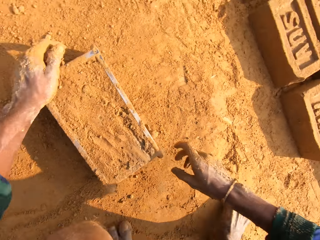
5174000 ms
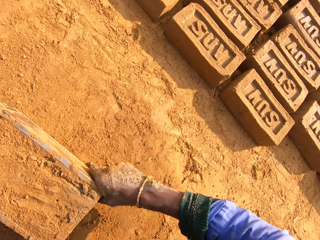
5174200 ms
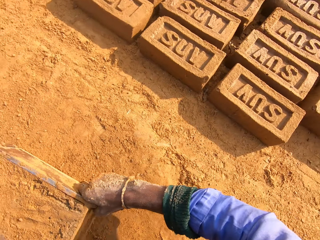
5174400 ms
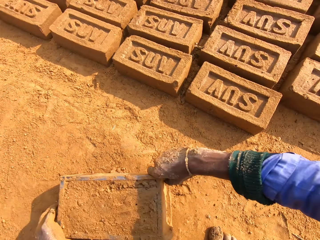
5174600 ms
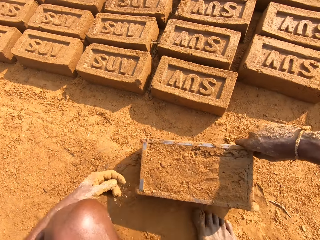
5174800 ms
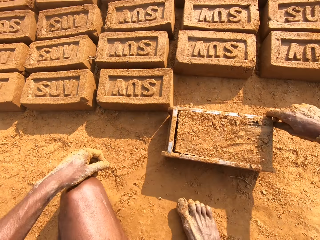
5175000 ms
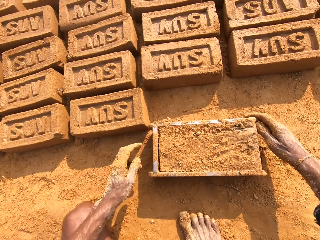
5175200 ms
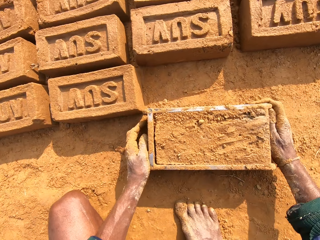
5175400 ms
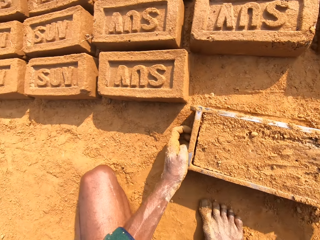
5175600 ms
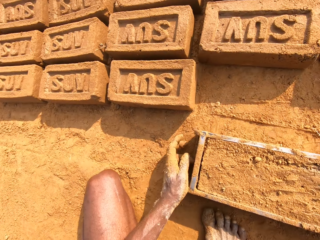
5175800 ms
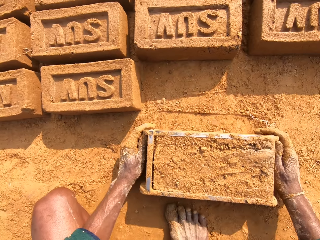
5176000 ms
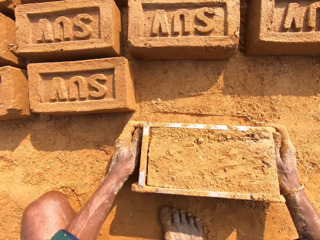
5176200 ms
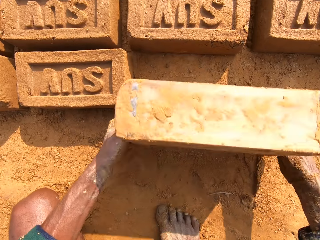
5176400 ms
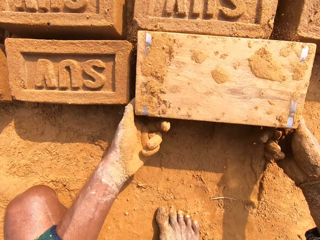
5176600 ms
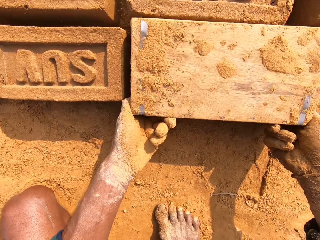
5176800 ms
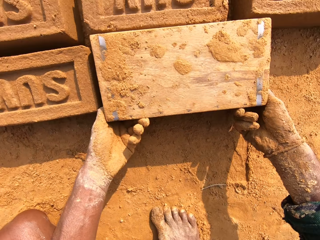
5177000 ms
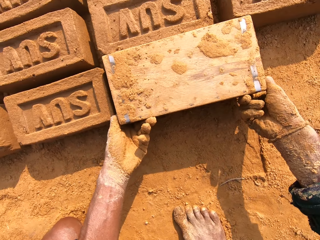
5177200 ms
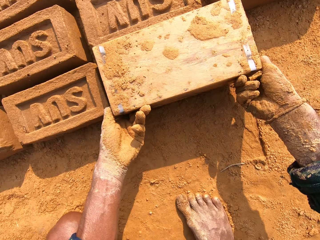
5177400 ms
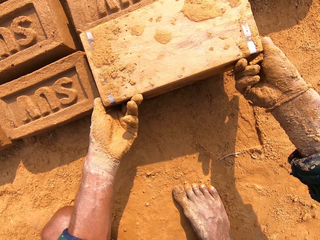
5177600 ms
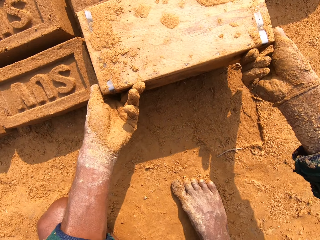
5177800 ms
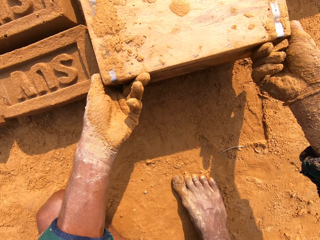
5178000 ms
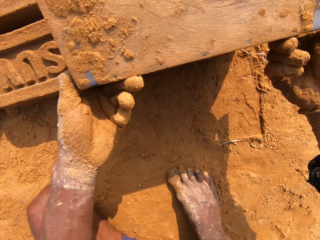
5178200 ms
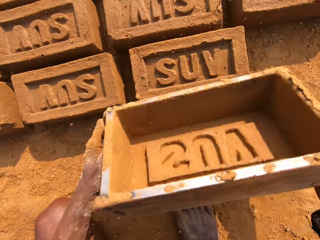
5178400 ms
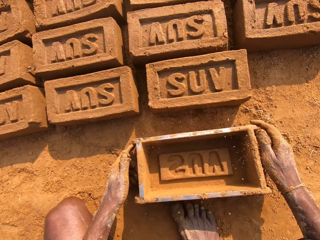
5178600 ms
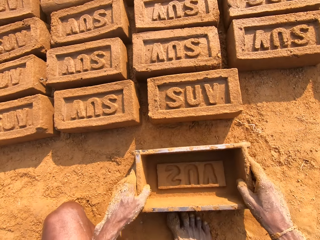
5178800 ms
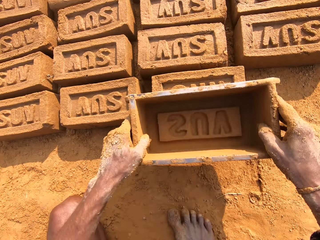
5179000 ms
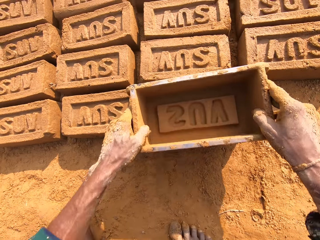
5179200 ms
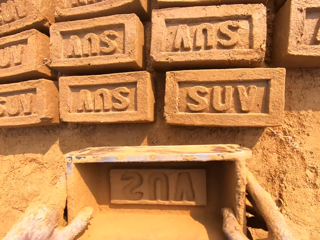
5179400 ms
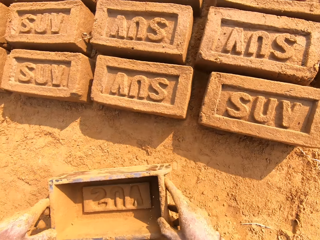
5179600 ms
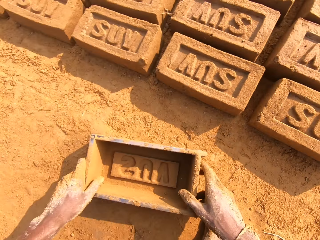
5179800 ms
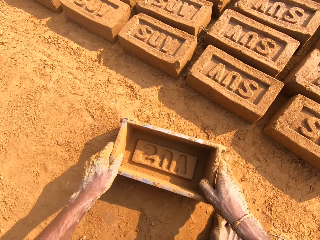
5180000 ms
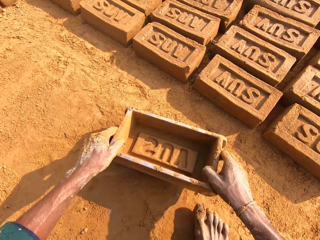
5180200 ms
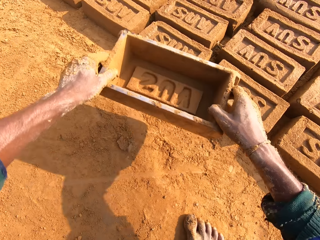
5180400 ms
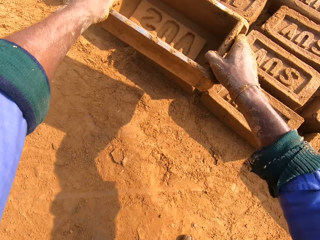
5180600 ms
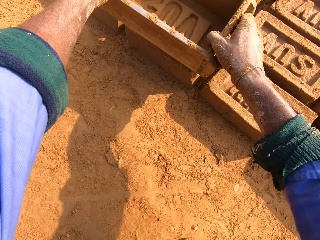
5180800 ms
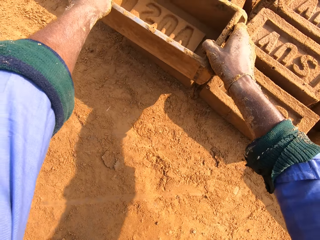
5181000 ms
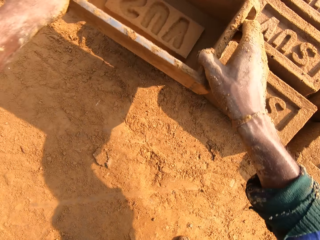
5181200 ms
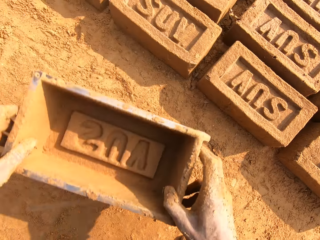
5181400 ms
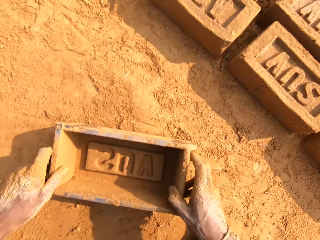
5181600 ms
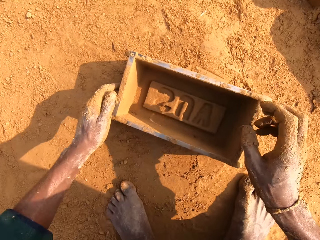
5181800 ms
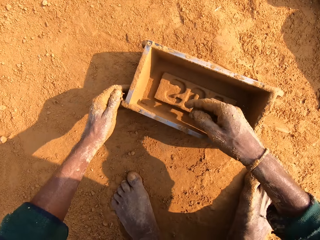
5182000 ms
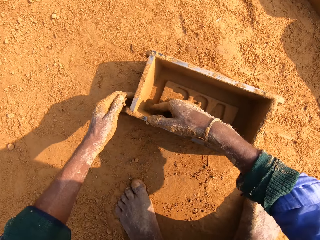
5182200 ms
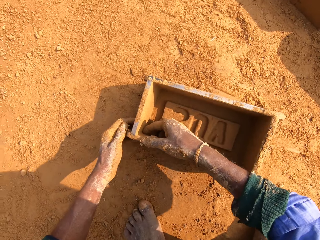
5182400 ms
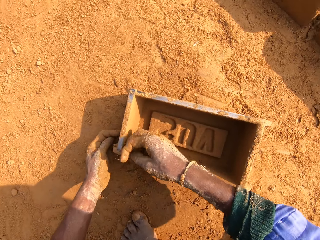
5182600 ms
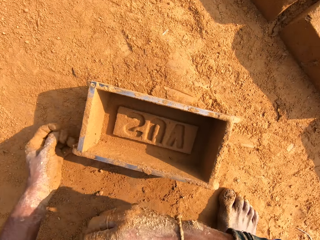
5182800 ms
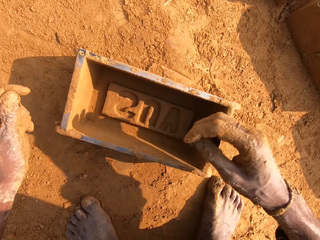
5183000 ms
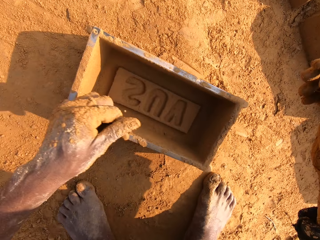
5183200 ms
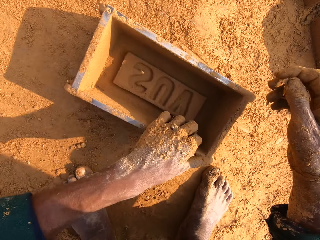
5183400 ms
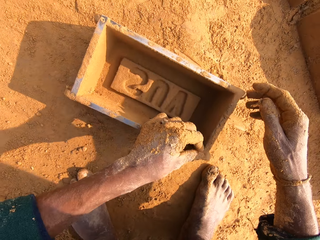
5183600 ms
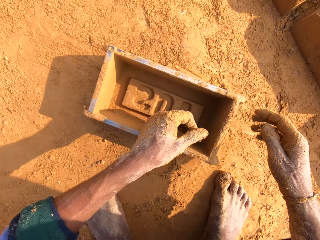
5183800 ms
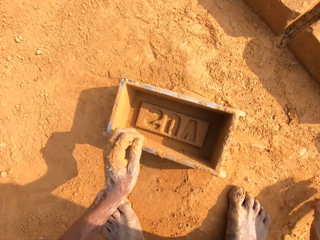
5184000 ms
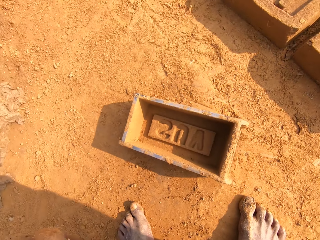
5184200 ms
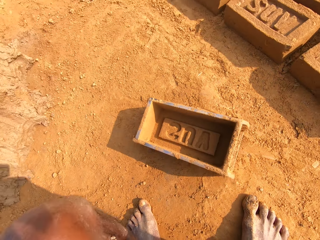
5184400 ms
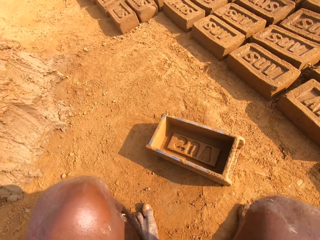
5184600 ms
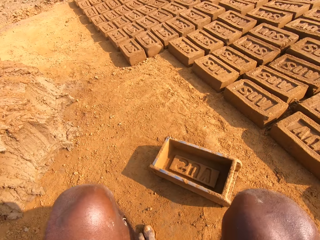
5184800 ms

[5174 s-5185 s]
The camera wearer pours soil on the brick mold. They move the brick mold and put the clay brick down.

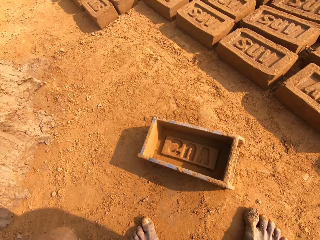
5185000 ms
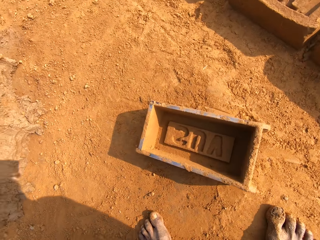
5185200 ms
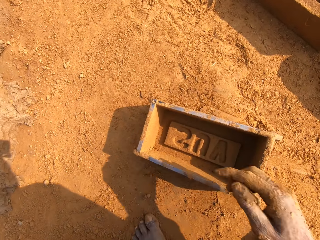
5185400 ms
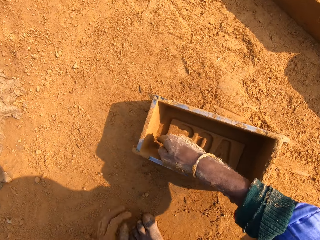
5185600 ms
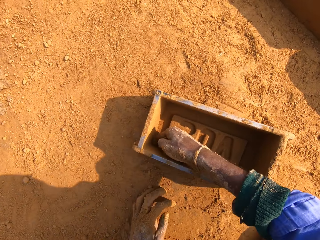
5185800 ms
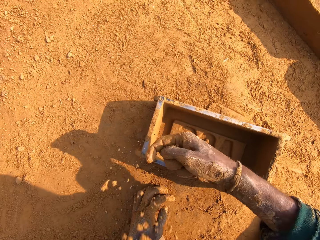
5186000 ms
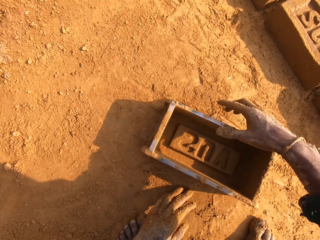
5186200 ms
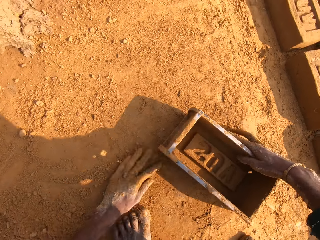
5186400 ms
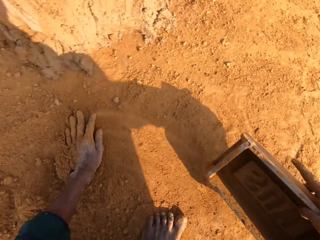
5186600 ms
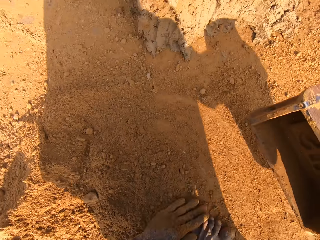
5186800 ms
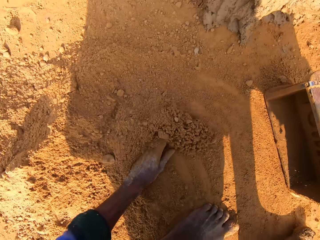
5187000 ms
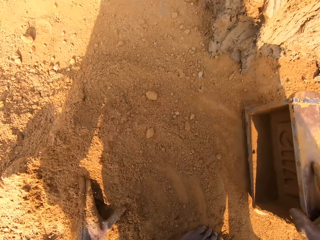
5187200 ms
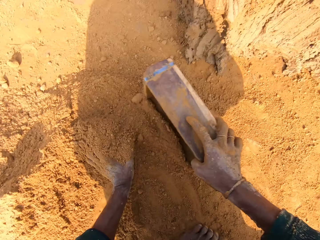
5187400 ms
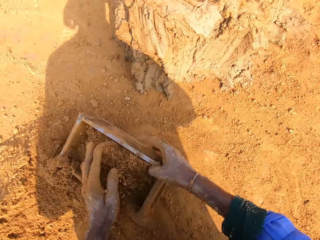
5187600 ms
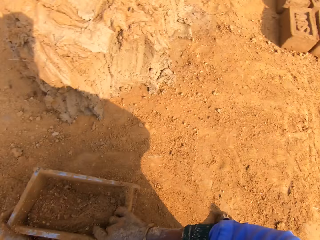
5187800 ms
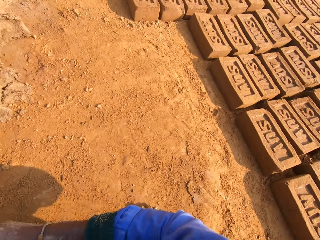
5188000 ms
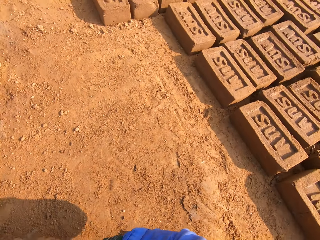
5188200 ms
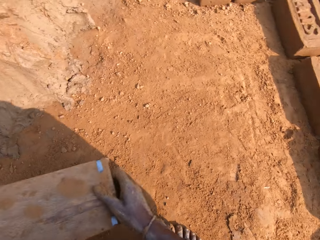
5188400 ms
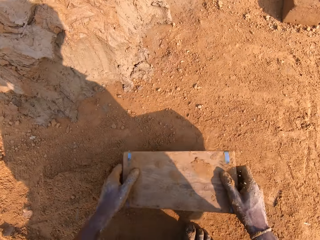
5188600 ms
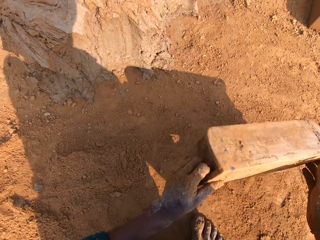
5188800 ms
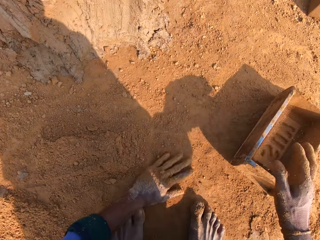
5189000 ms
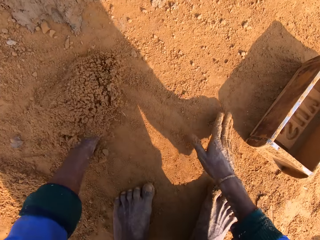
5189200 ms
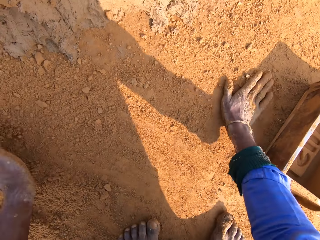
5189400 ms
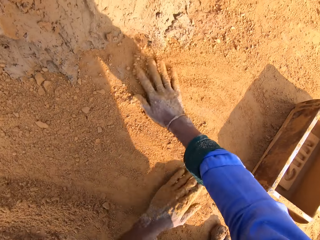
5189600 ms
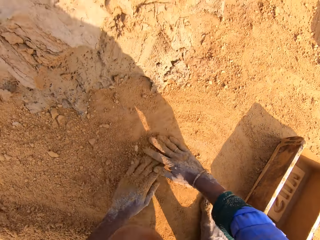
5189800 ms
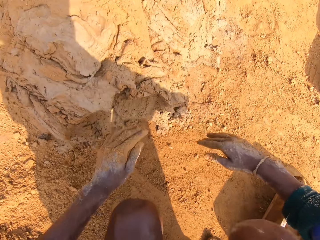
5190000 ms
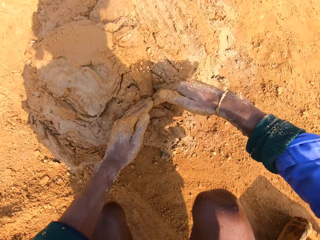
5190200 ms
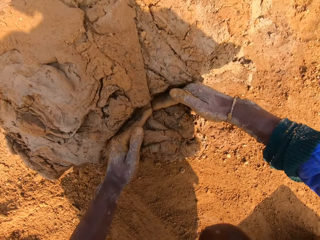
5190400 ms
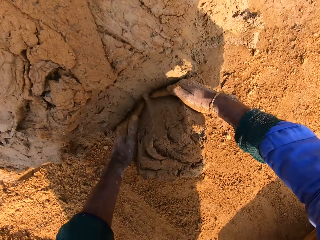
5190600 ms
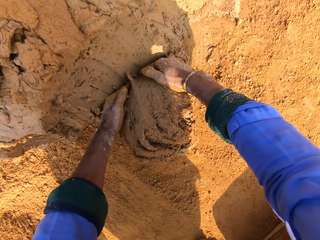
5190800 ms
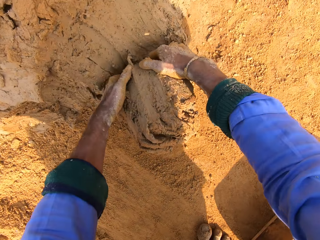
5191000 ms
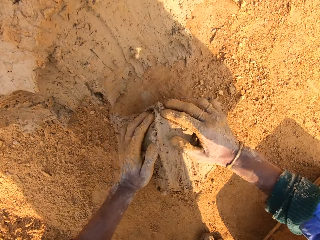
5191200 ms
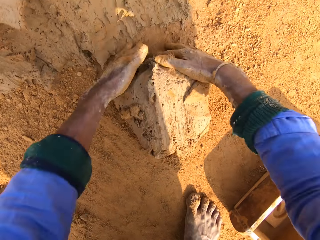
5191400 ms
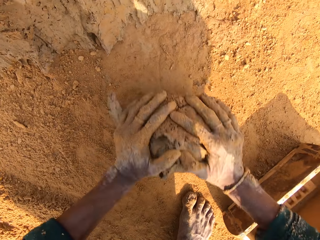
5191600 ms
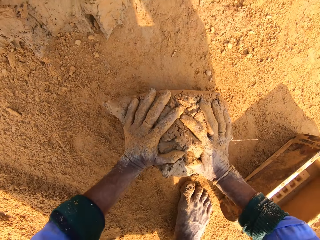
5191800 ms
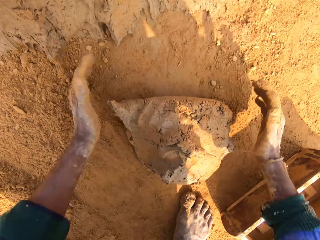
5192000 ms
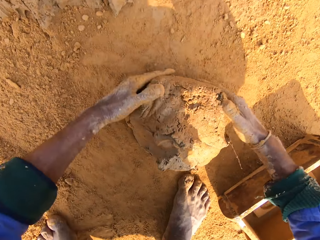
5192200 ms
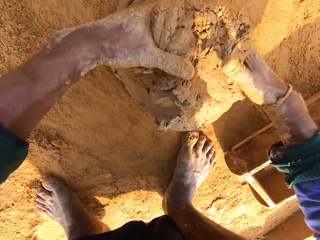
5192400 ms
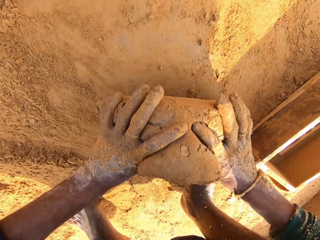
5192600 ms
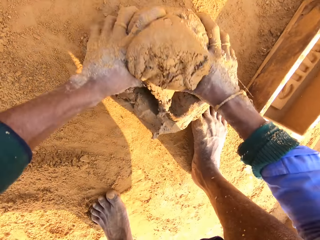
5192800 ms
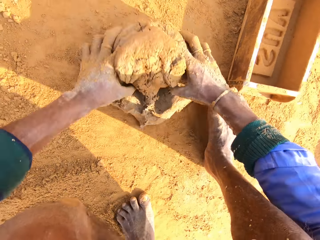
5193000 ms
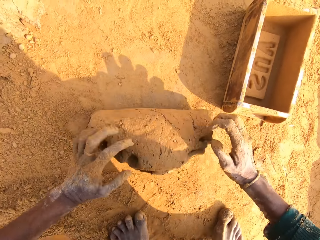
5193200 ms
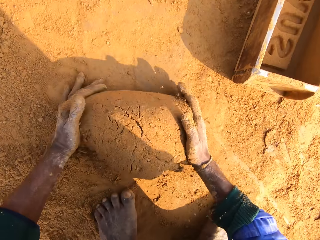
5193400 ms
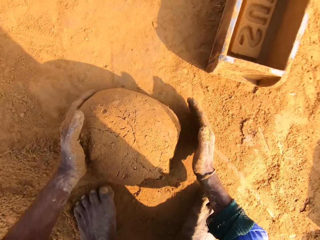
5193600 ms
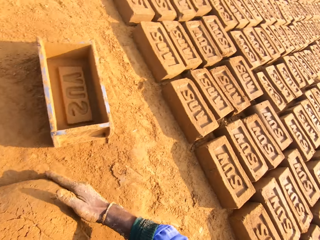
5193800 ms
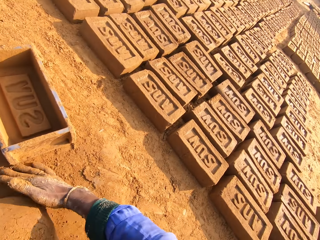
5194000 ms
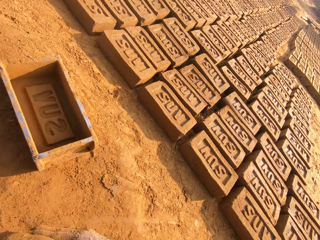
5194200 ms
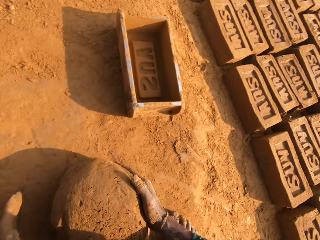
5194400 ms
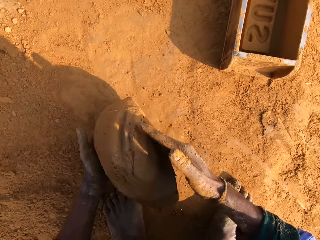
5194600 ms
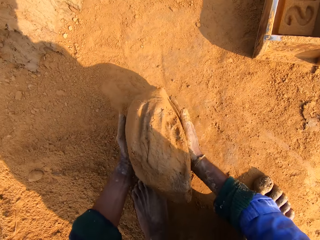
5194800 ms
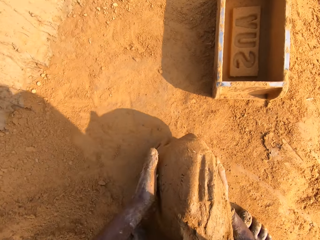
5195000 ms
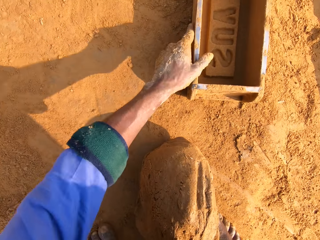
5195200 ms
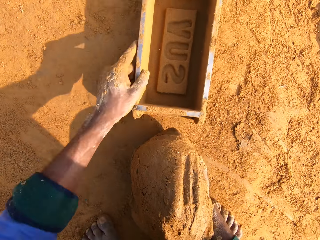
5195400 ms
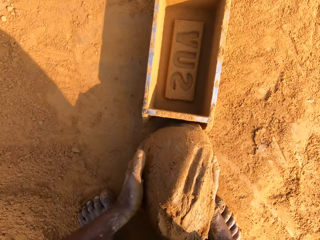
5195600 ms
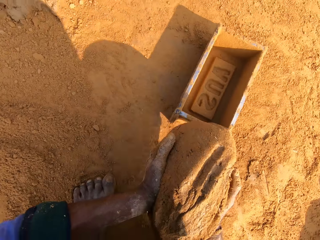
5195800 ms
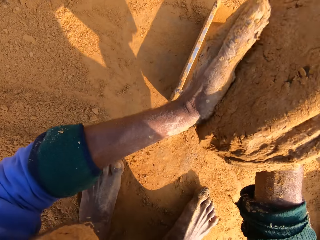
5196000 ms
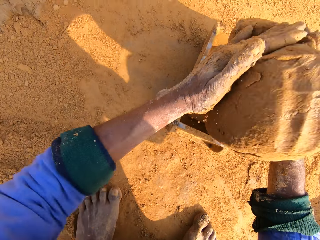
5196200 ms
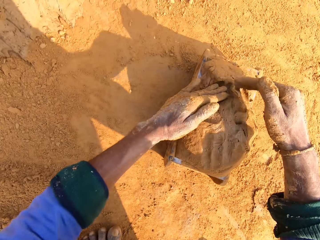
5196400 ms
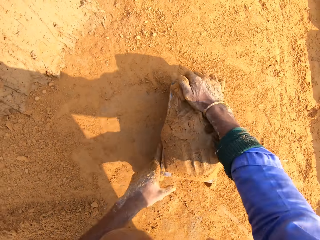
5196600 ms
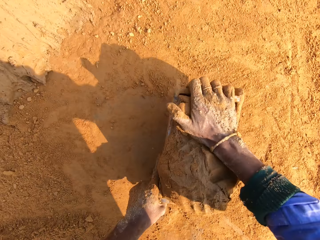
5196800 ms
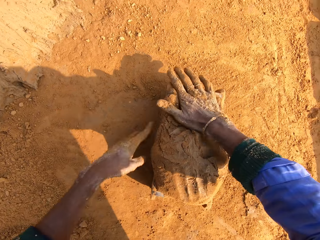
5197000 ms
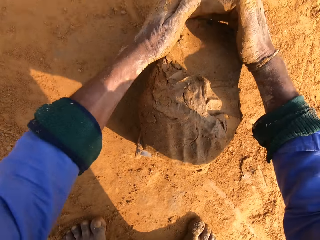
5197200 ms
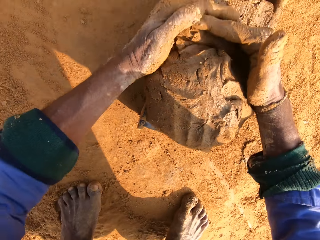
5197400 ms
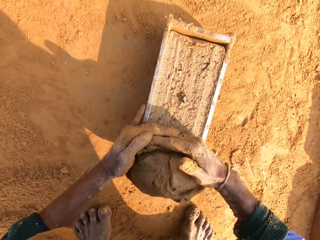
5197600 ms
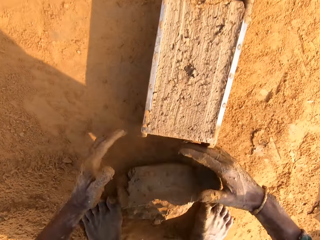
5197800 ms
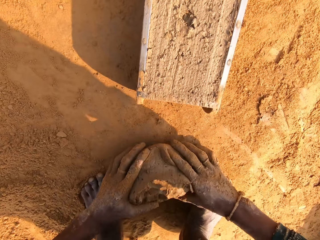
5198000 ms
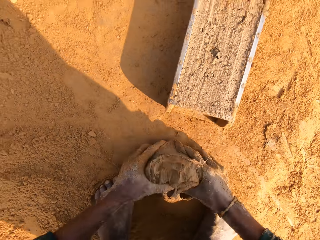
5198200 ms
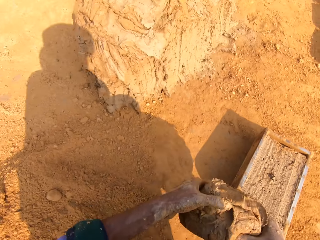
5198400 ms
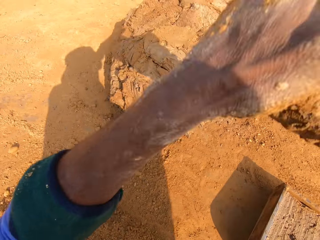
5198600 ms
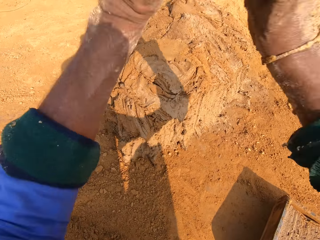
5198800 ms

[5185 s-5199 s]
The camera wearer dries the brick mold with soil. They pick a handful of clay. They cut the clay soil with hands. They roll the handful of clay in the soil. They mold the mud. They put the handful of clay in the brick mold. They remove the excess clay from the brick mold.
